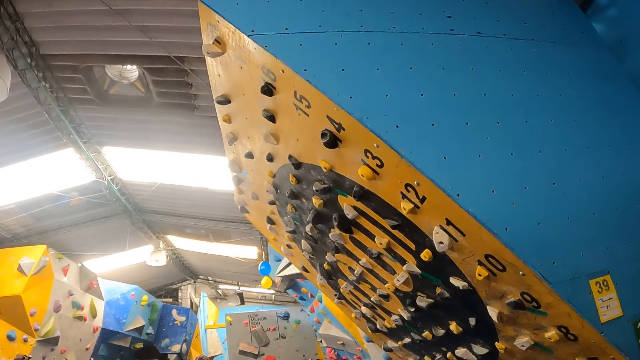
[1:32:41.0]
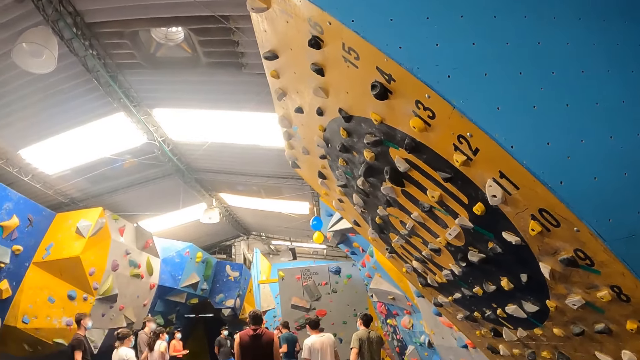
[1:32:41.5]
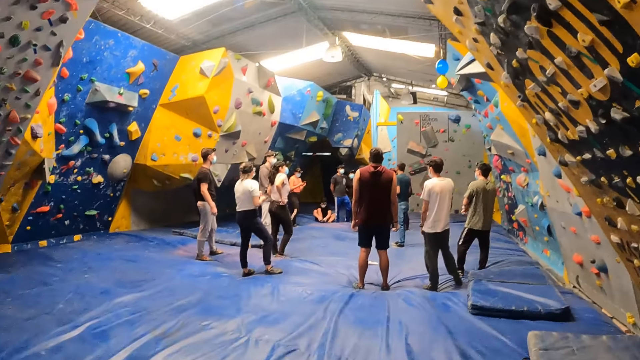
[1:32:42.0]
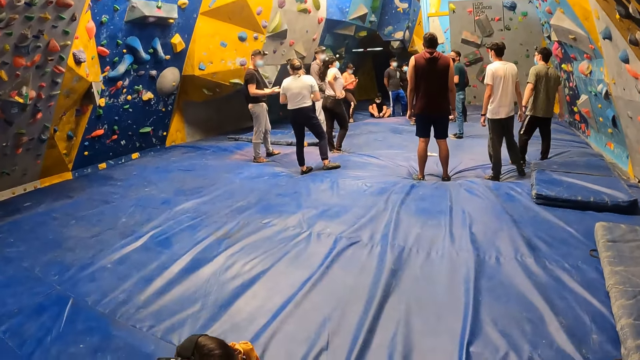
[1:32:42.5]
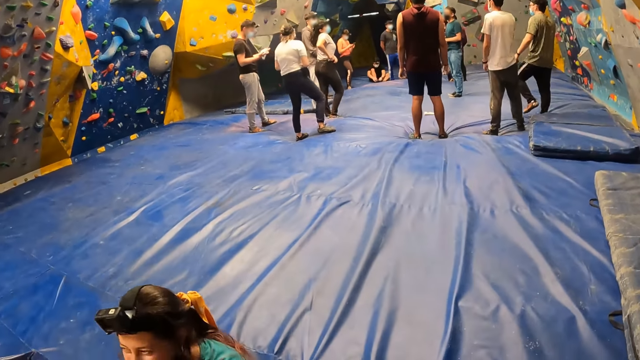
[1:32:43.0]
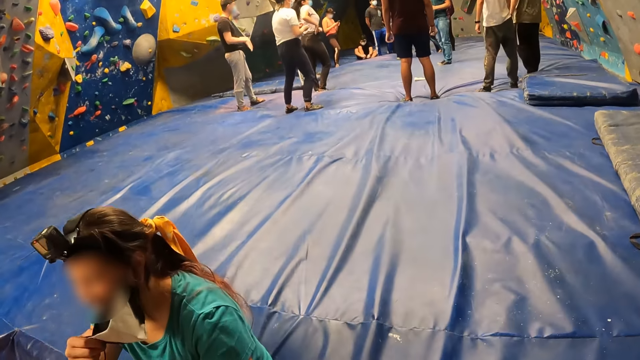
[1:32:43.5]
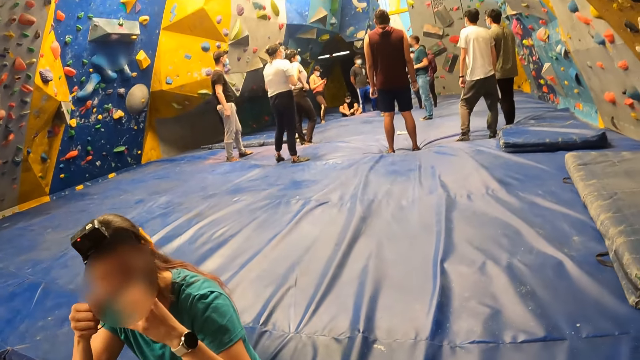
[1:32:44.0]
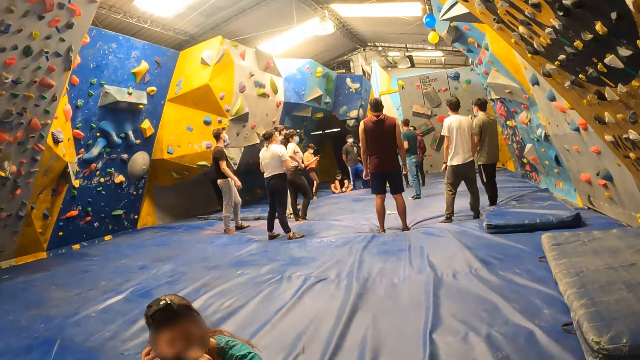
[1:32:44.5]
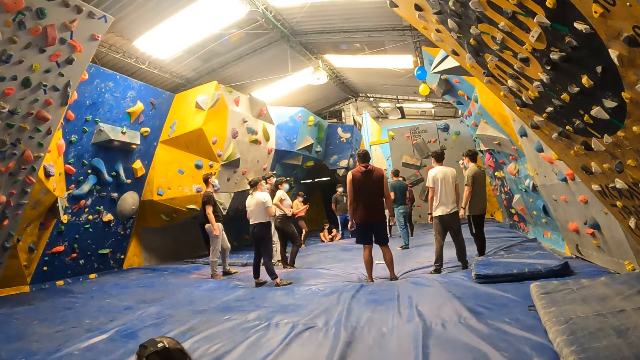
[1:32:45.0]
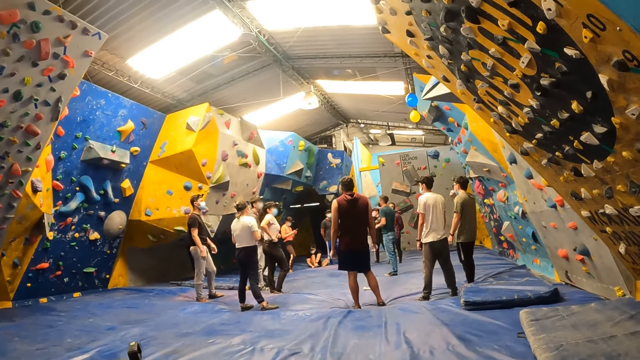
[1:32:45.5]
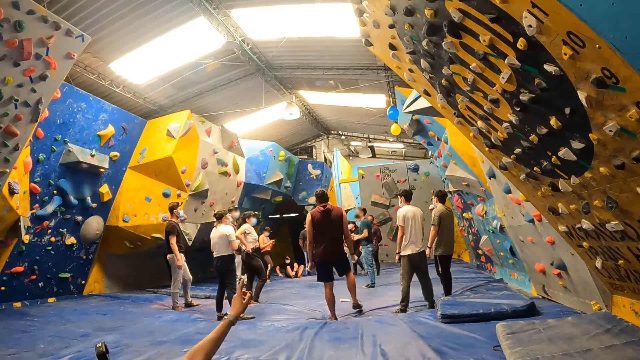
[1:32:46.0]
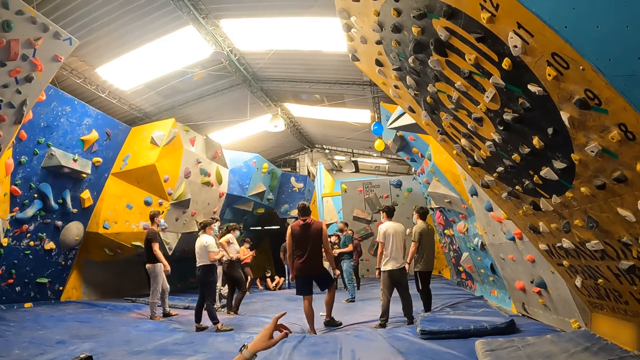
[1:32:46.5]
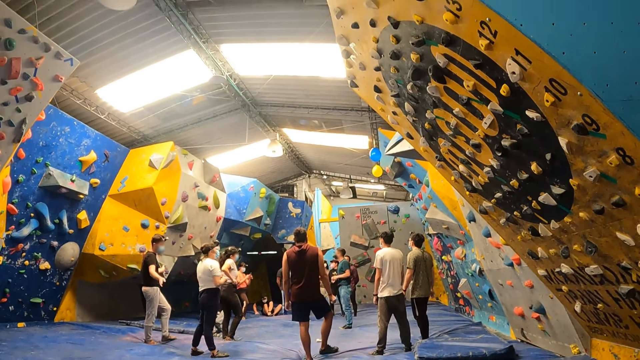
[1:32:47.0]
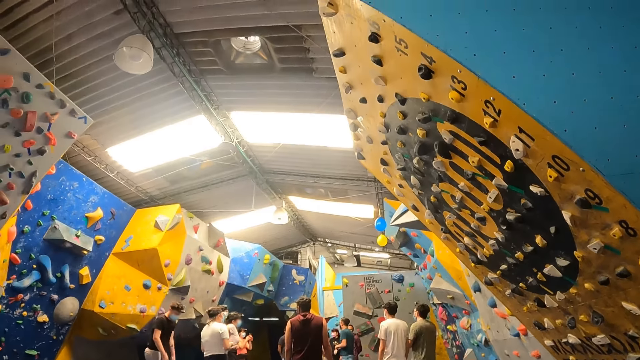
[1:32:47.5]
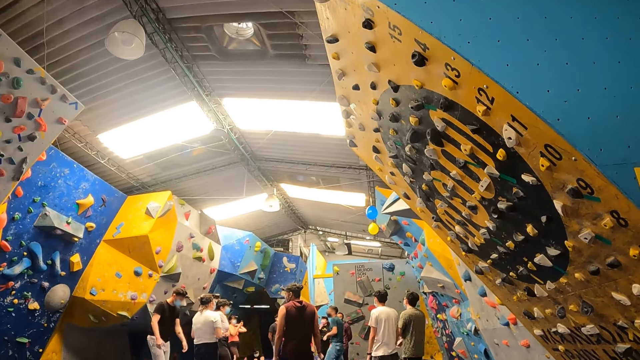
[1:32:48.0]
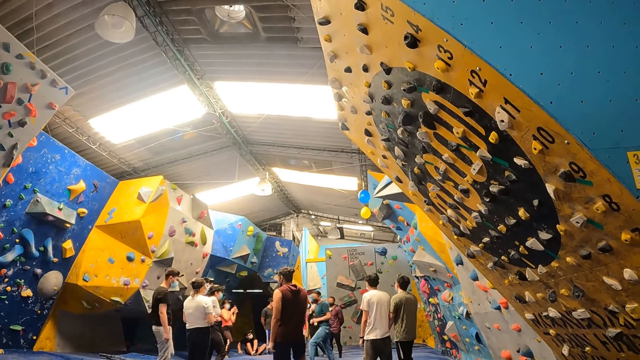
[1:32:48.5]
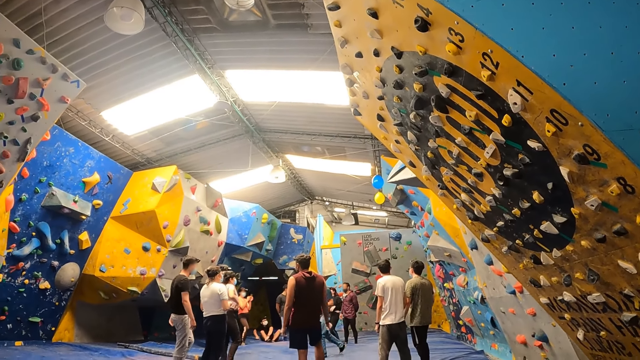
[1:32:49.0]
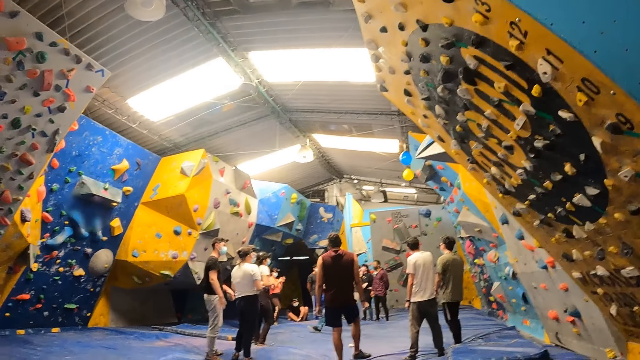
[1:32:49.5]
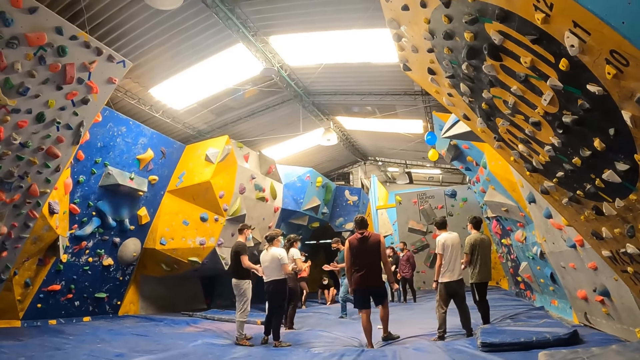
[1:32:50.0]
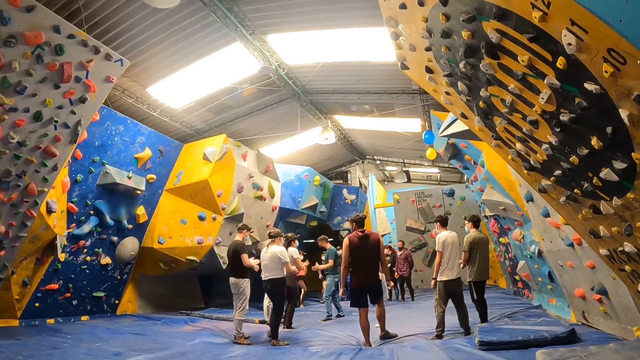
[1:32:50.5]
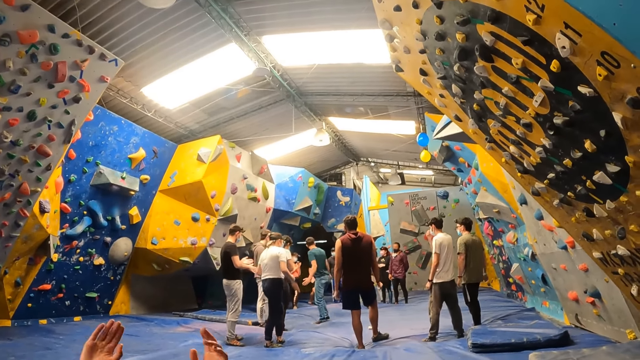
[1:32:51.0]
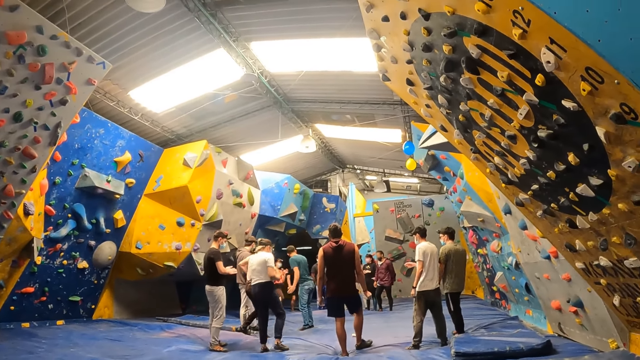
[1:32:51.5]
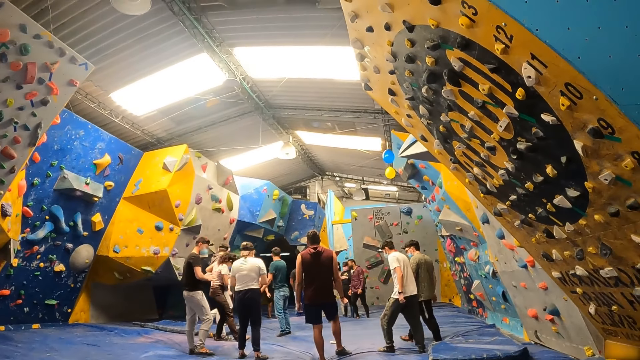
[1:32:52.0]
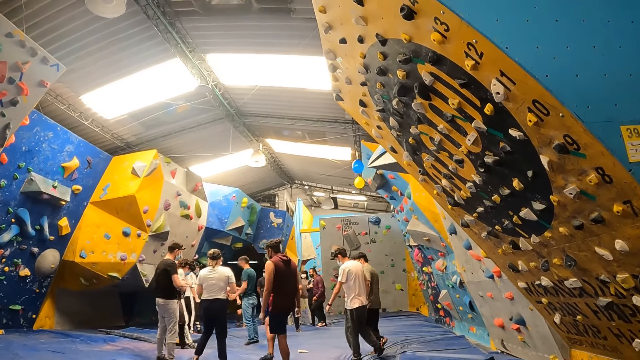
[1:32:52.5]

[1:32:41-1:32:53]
A woman adjusts a face mask on her face with both hands. The woman interacts with the camera wearer.

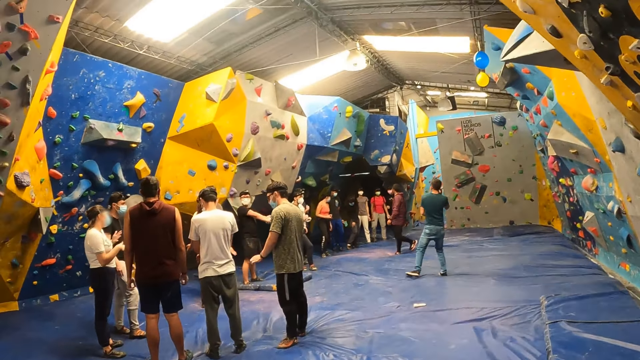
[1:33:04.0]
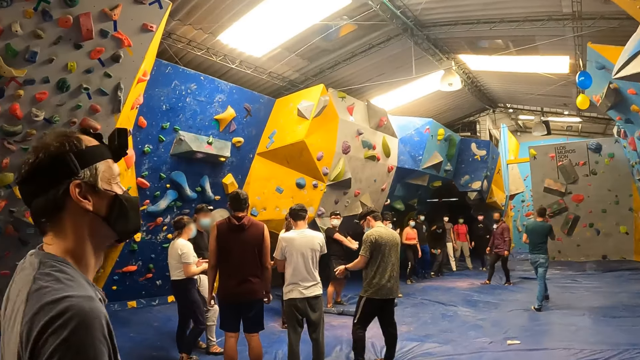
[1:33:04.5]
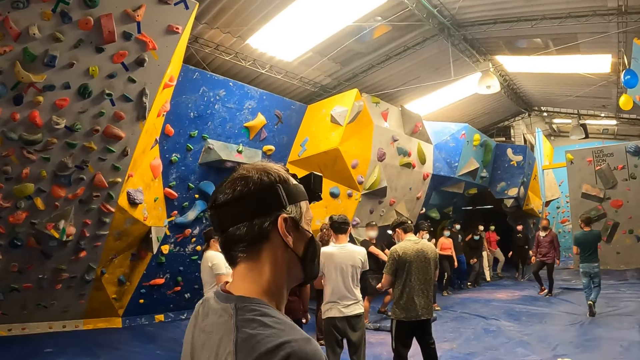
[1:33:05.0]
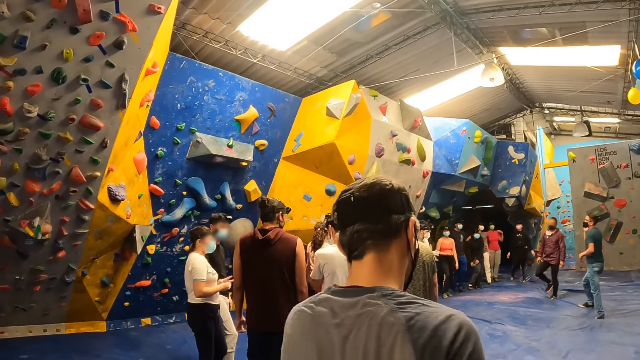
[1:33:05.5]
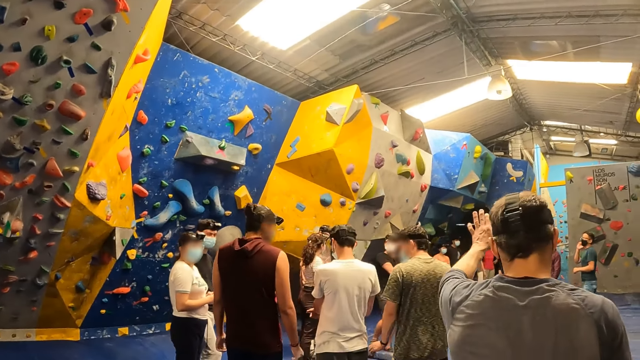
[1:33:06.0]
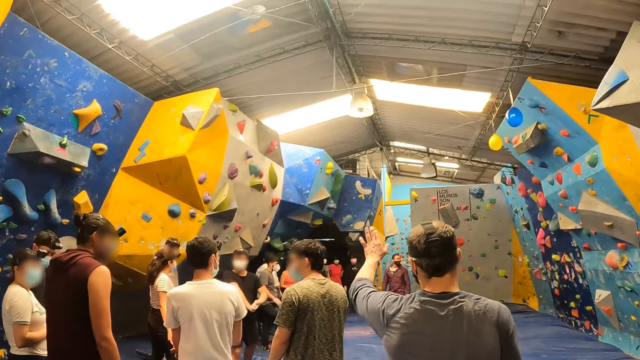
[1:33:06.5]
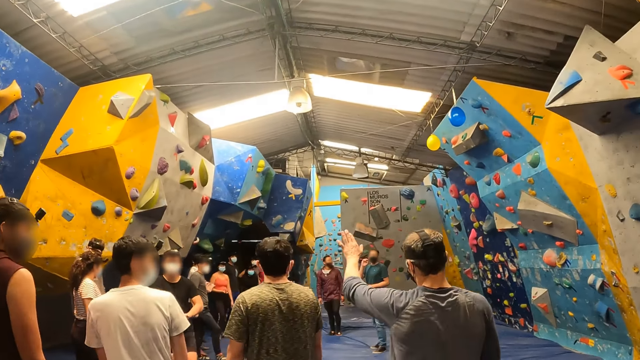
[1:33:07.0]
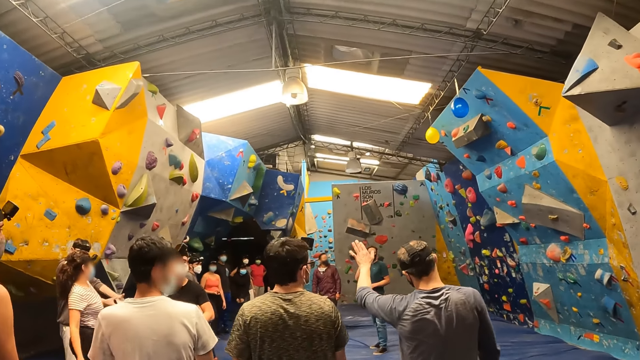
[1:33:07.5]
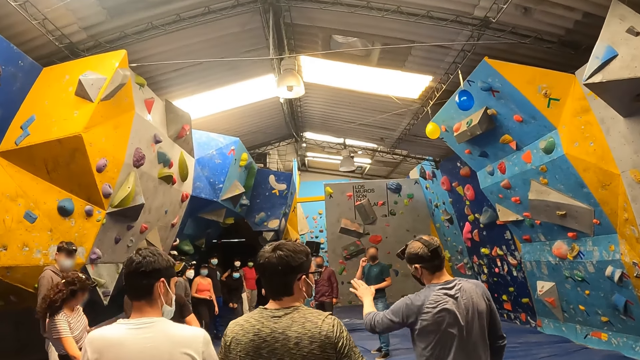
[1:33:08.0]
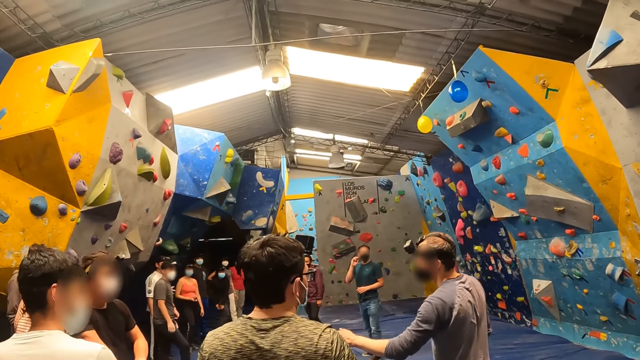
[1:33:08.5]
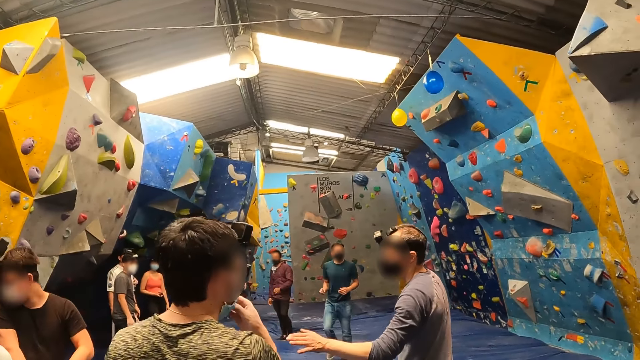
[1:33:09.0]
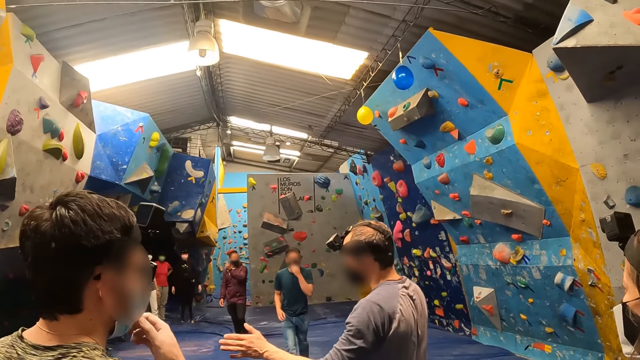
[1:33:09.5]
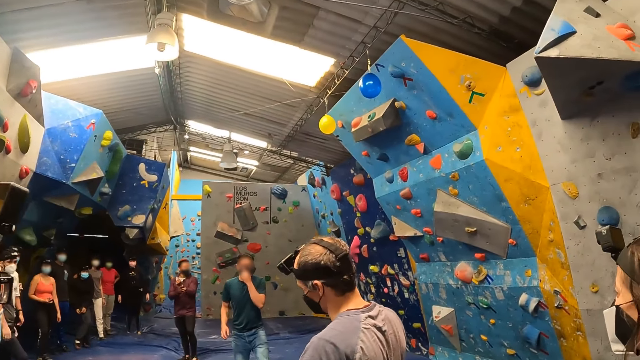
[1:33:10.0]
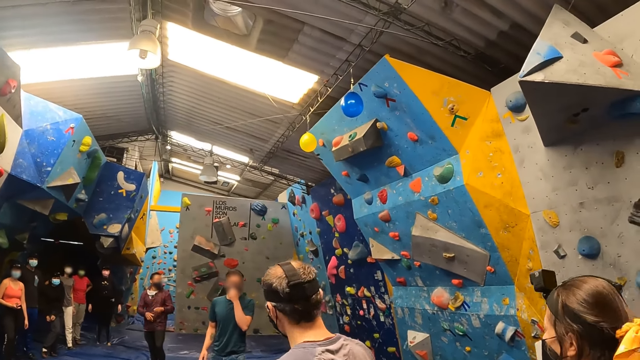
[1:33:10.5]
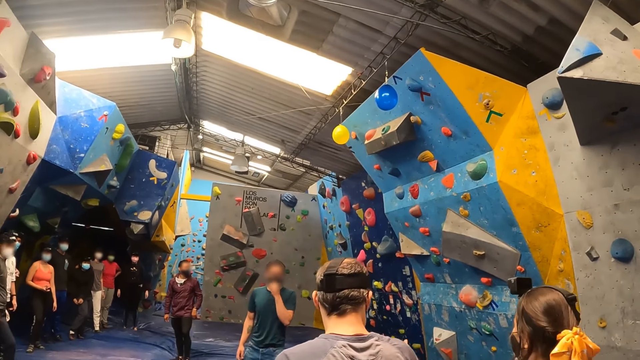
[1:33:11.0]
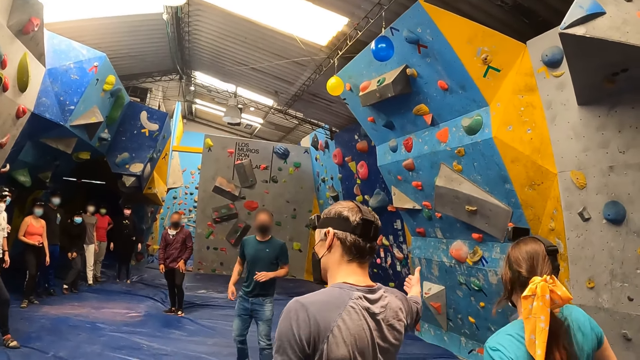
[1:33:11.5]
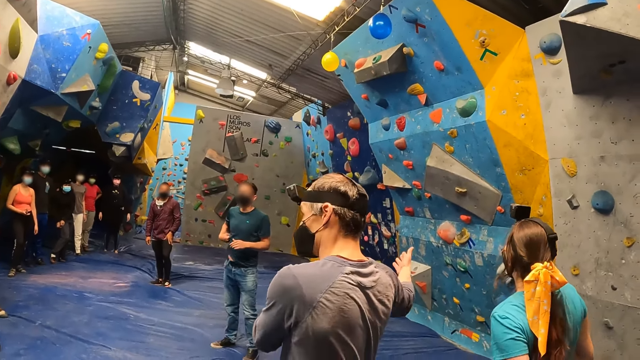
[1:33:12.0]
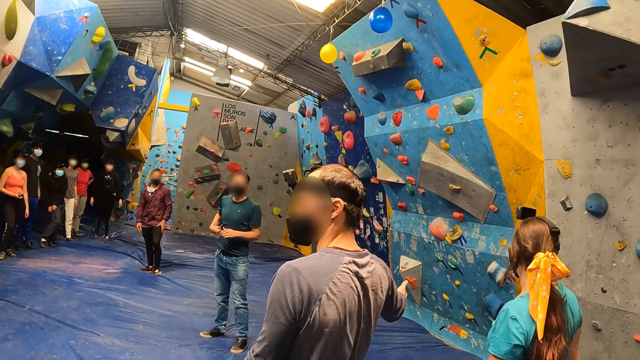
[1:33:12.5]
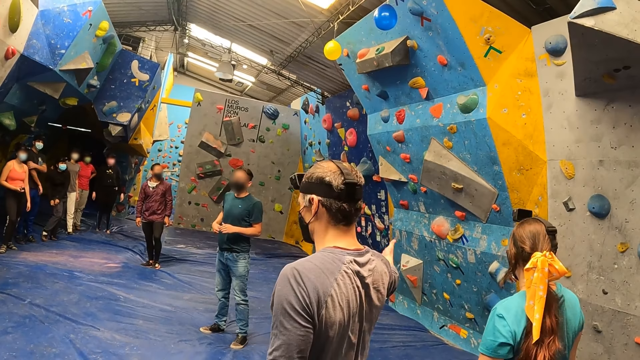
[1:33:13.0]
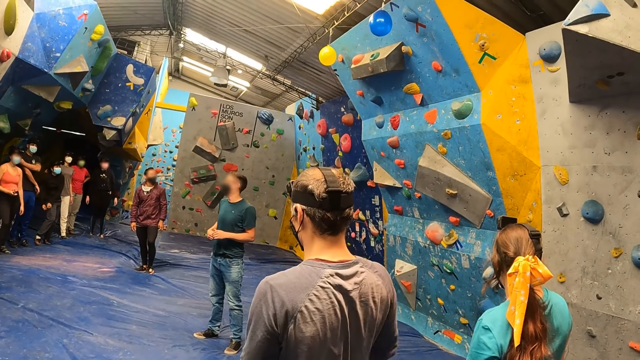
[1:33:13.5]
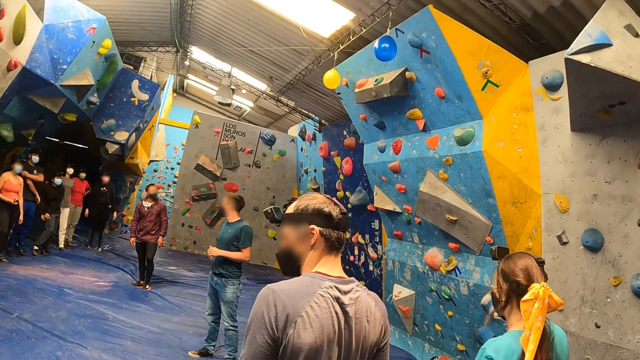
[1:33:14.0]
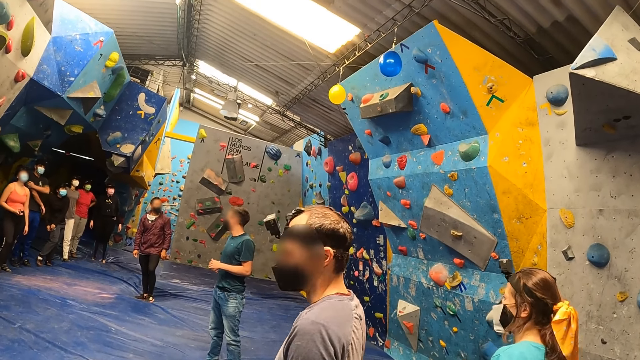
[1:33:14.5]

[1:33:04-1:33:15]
A man walks in front of the camera wearer. The man raises his left hand. The man interacts with the camera wearer and the group of people.
